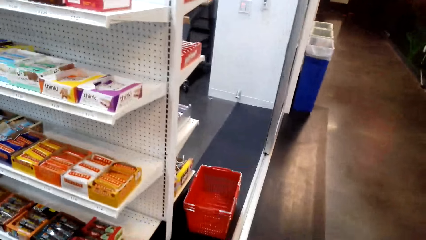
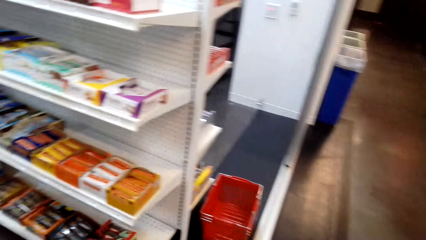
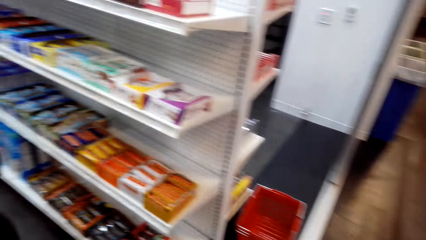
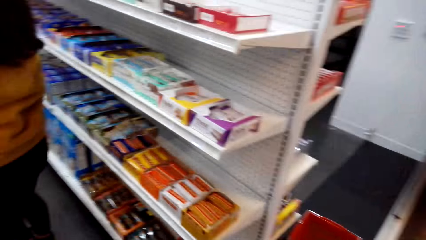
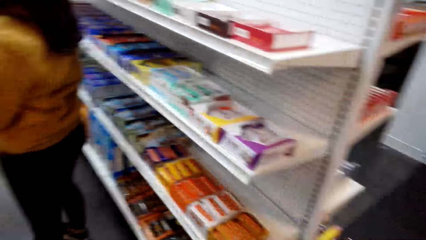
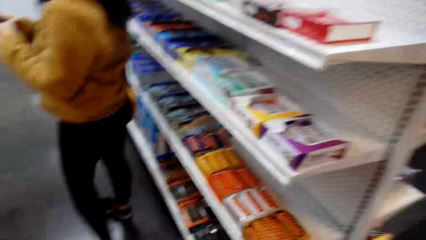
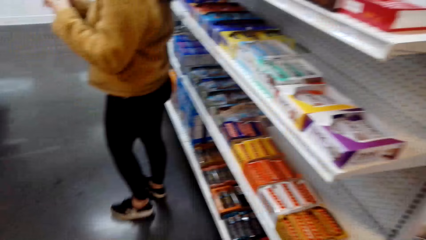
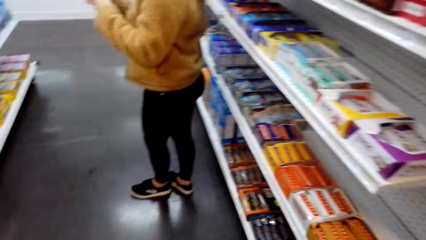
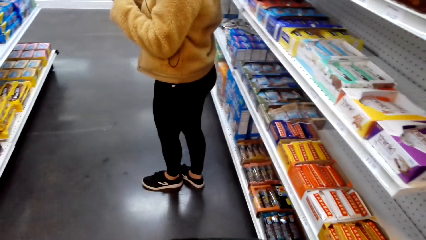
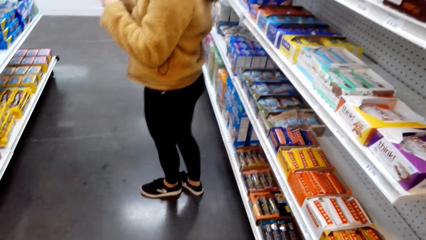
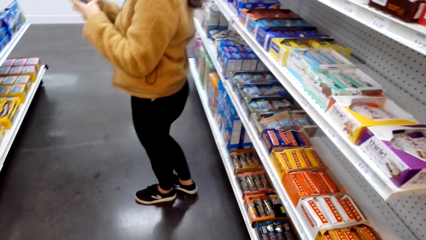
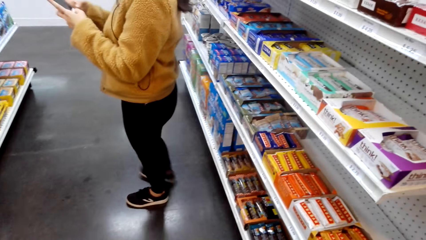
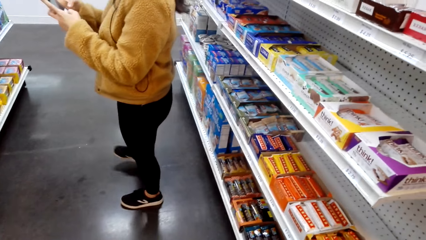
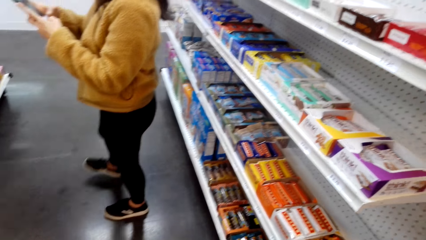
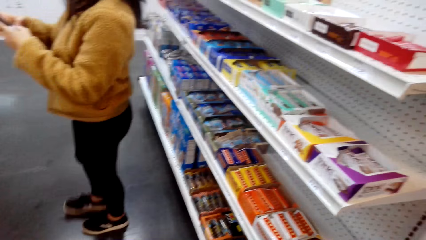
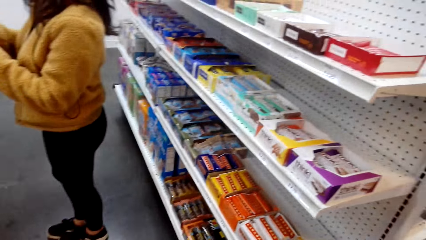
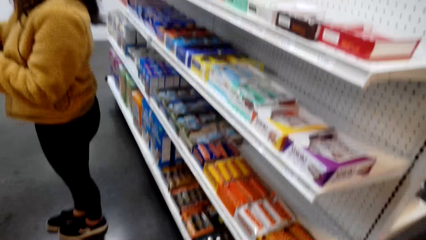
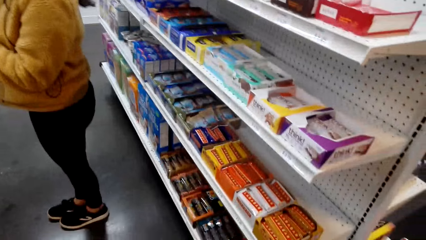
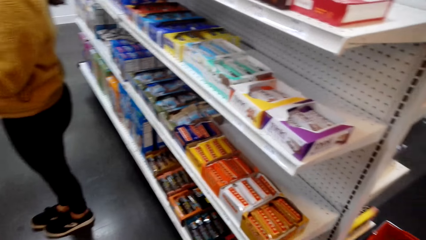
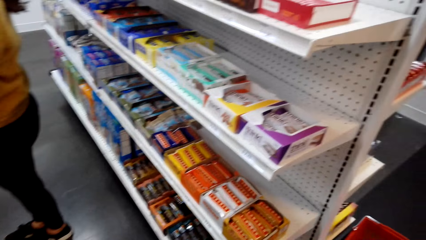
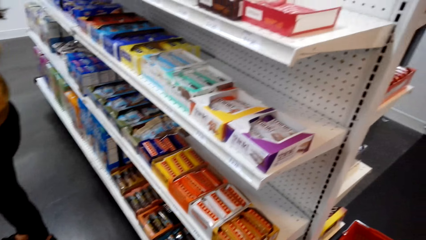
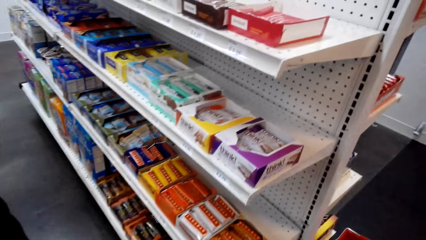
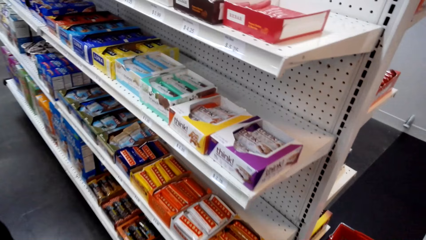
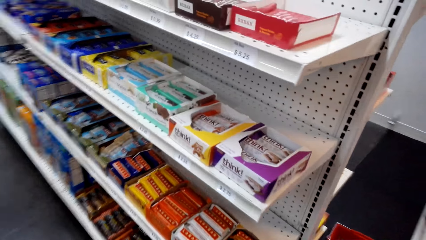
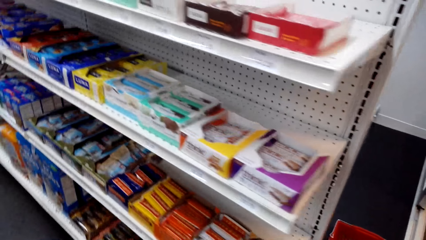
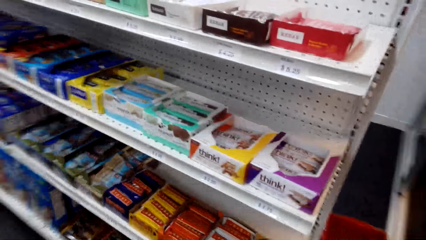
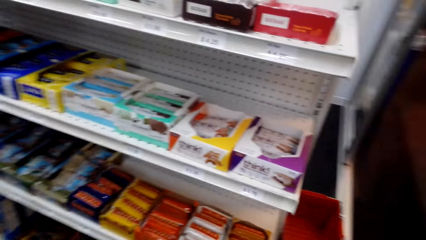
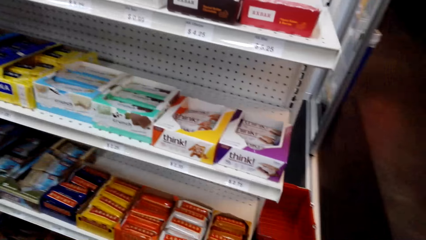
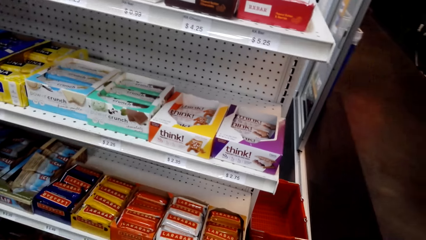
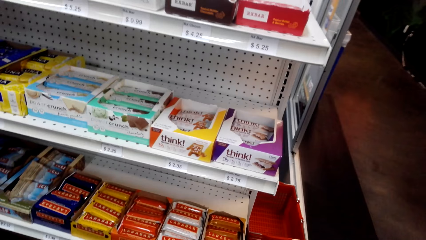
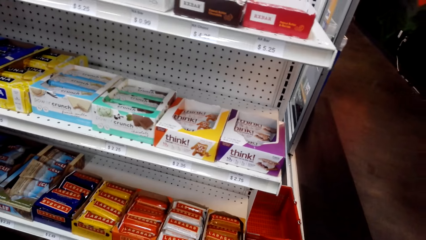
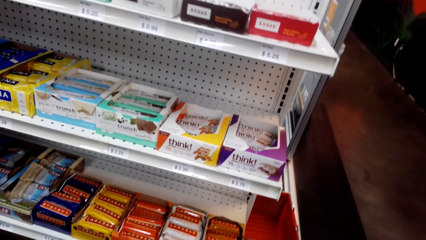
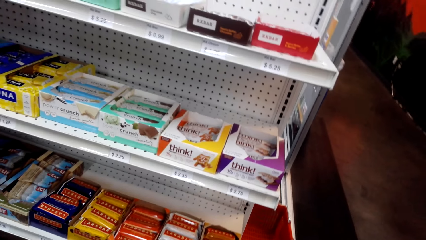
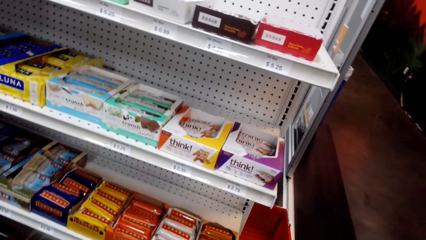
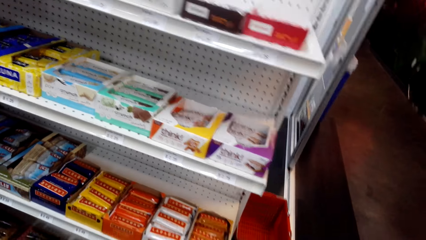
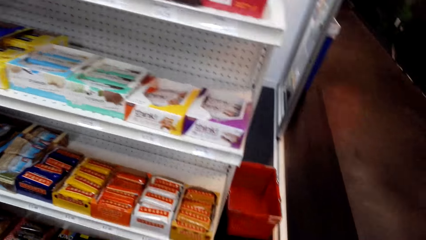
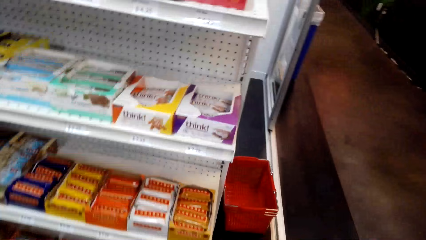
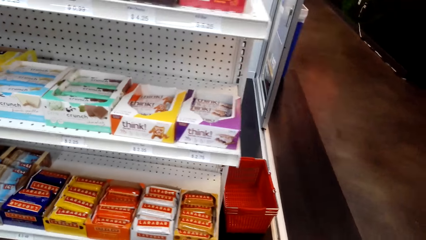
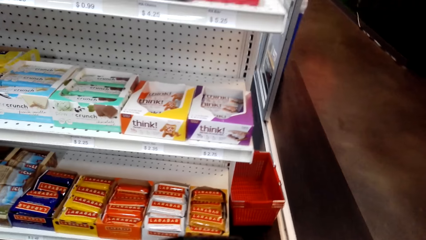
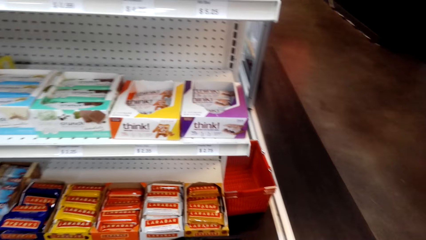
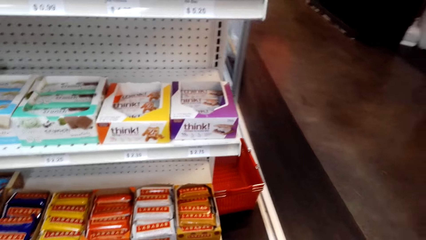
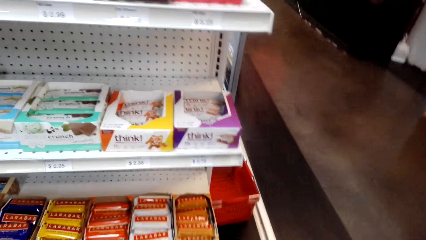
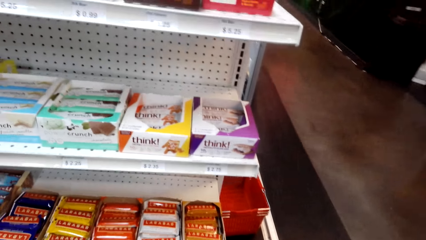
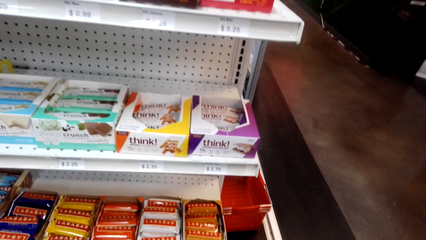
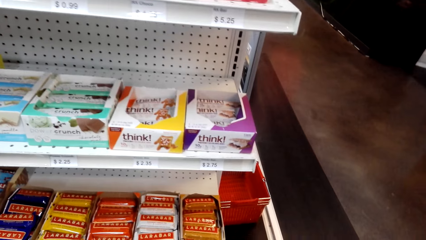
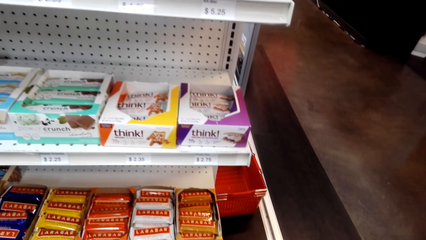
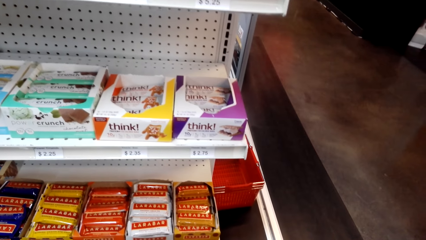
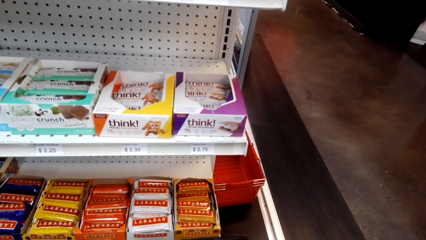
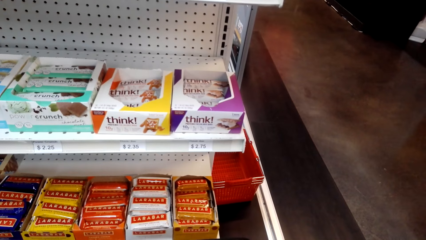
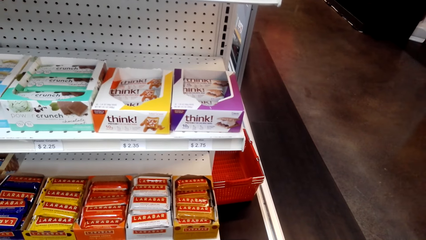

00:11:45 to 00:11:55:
A lady operates the phone and stands in the store. The camera wearer looks at goods on the shelf. The lady takes a photo.

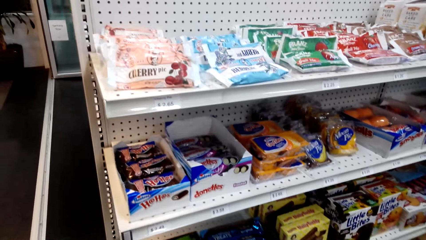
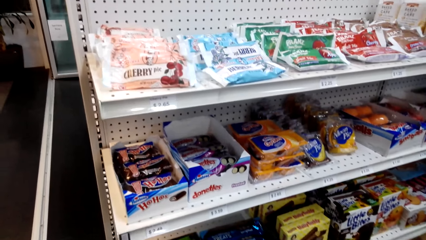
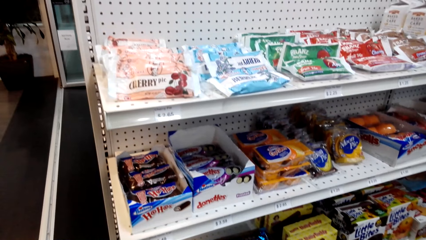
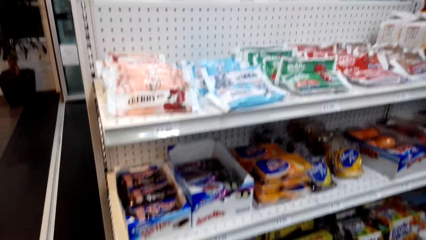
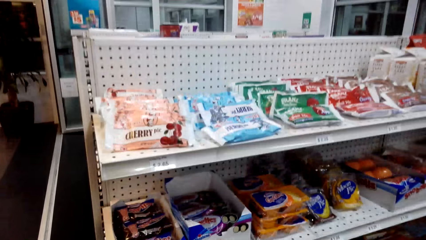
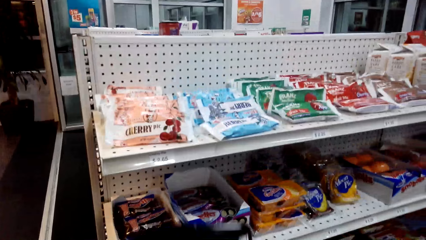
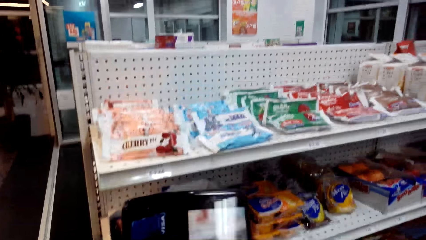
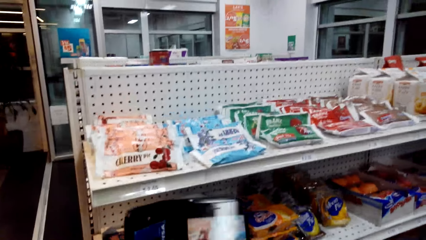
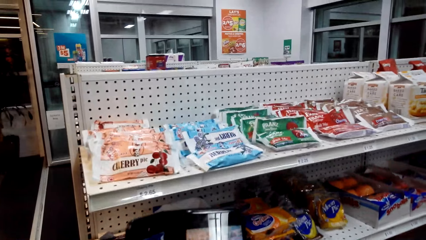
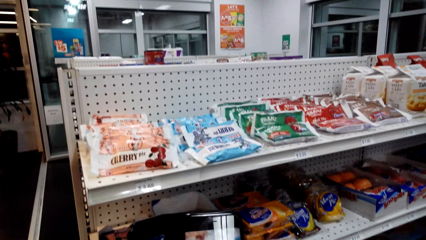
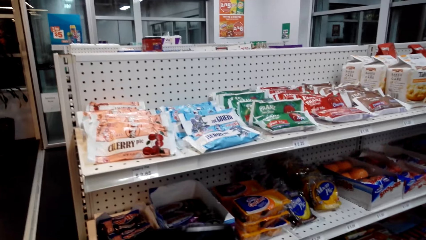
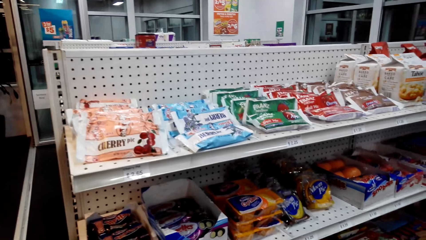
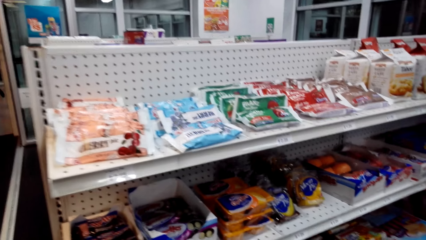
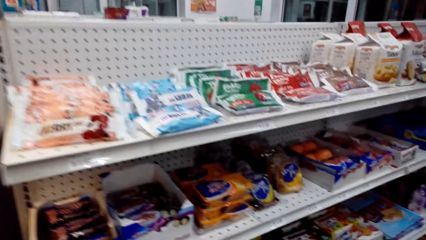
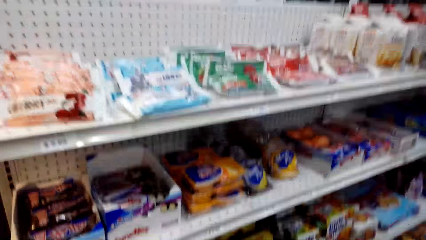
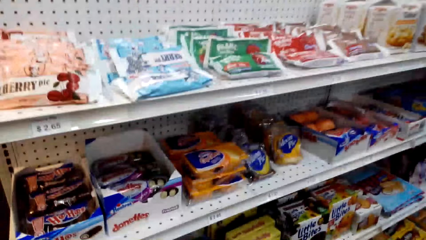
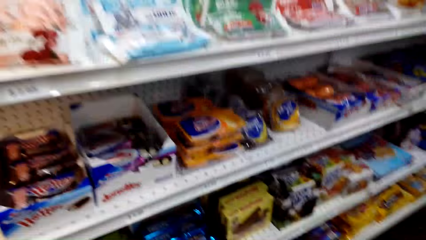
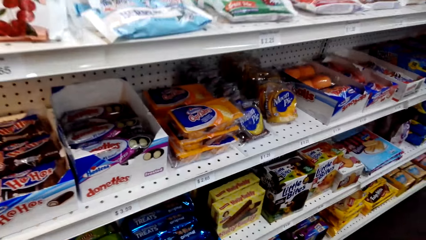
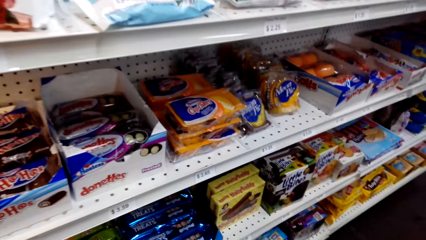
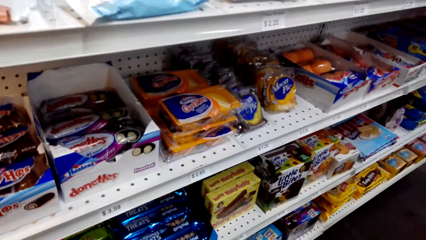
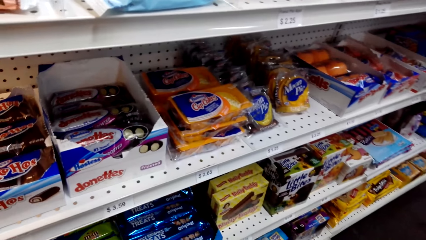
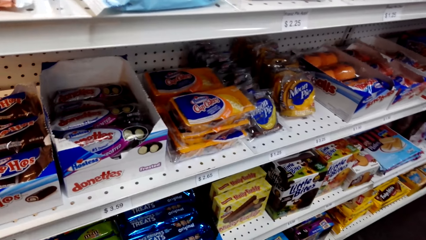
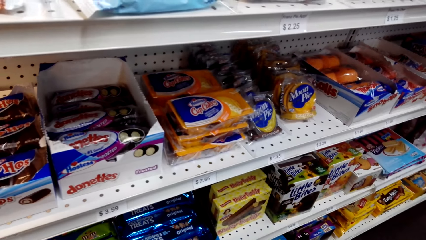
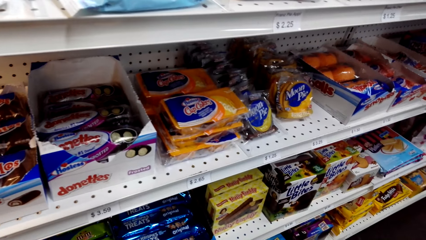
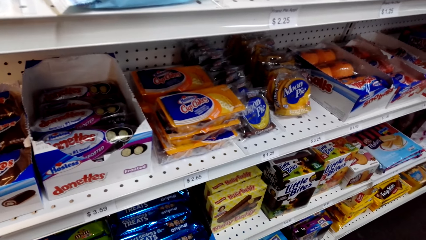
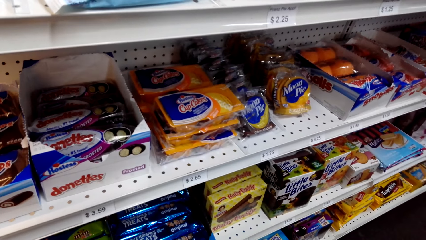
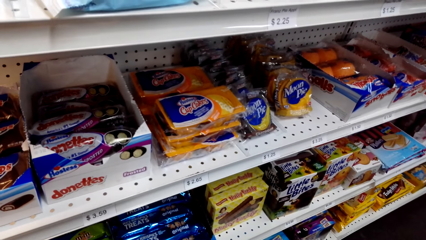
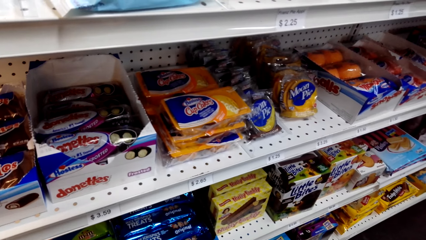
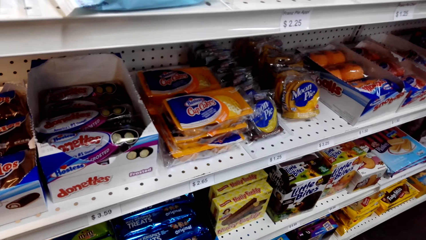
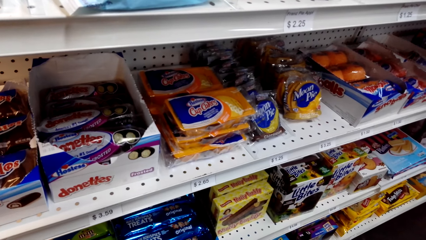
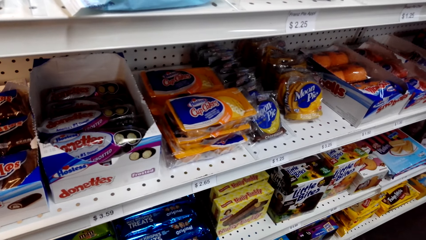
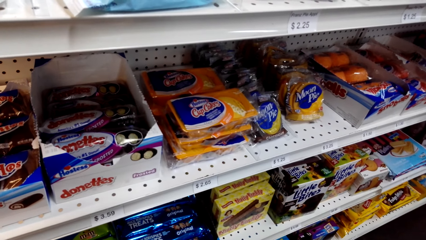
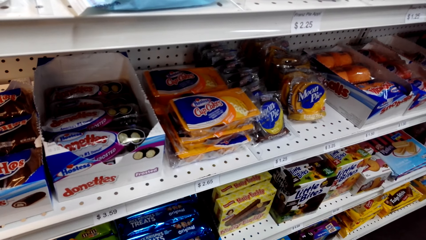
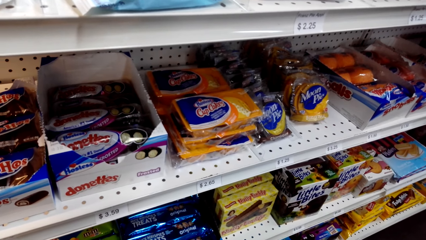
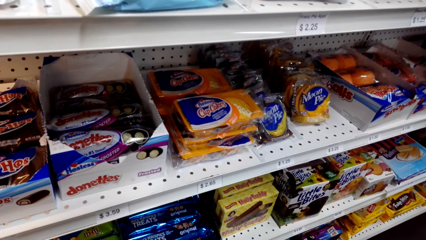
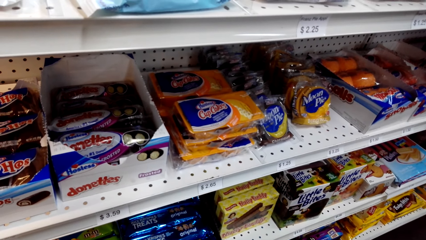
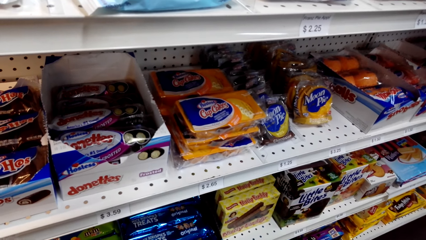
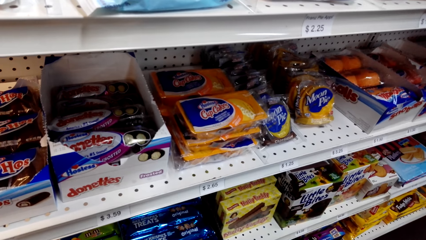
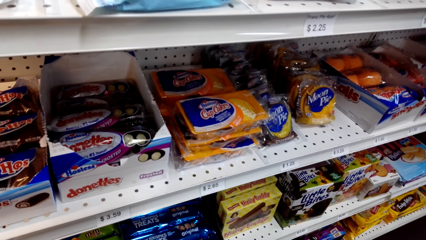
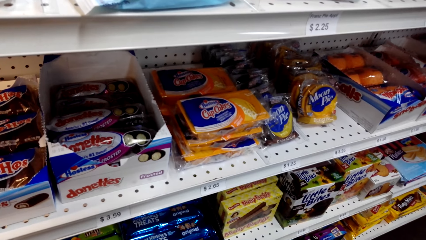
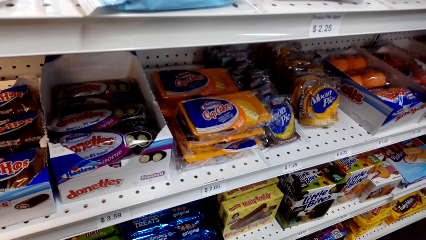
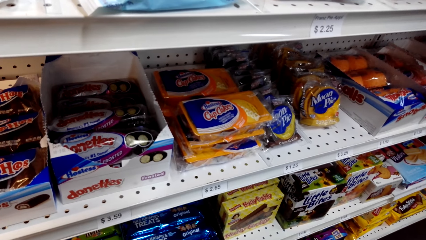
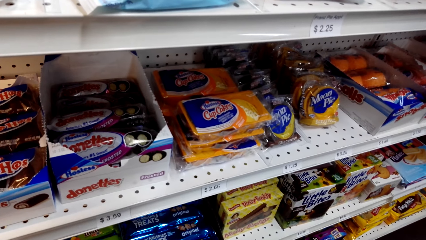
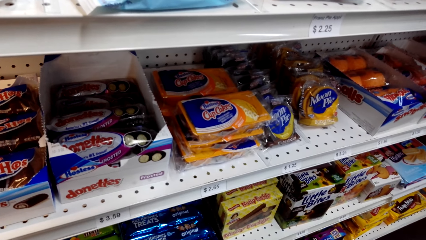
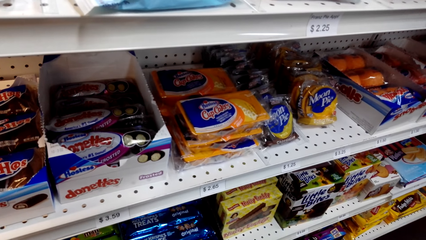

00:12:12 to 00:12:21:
The camera wearer takes a photo with a phone. They pick an item on the shelf. They look at goods on the shelf.
